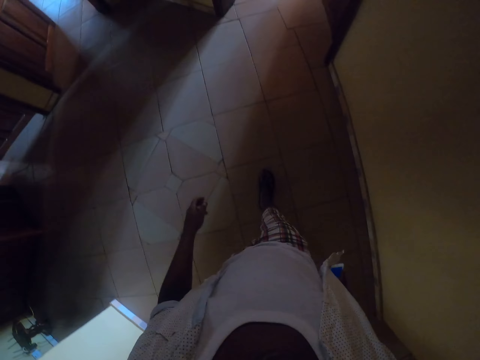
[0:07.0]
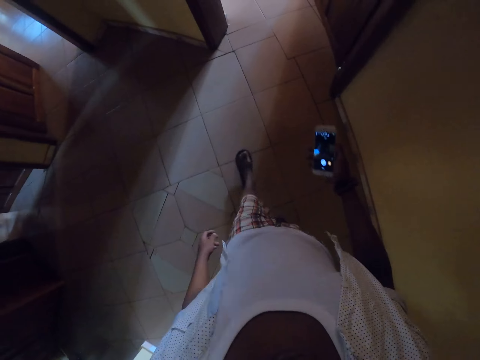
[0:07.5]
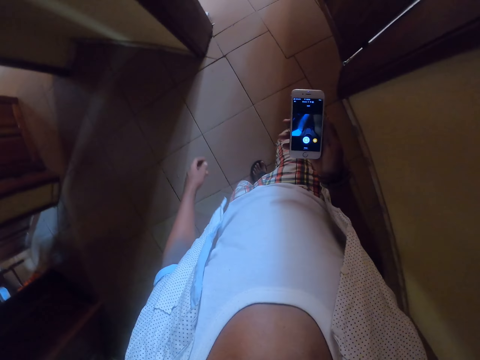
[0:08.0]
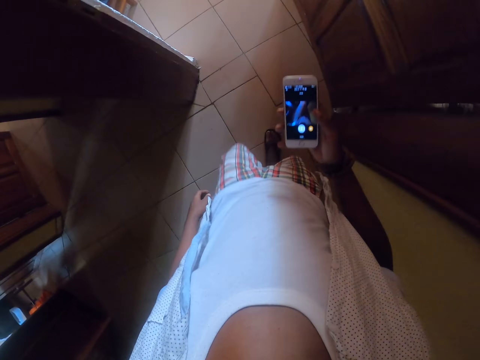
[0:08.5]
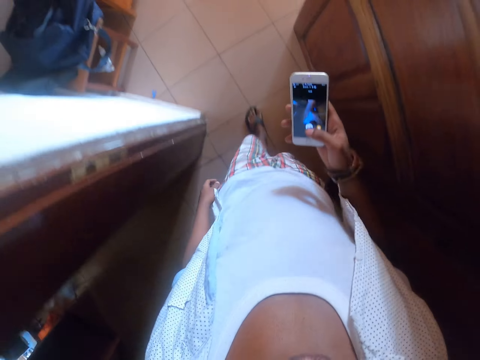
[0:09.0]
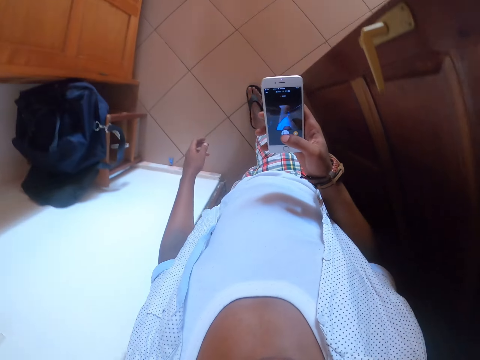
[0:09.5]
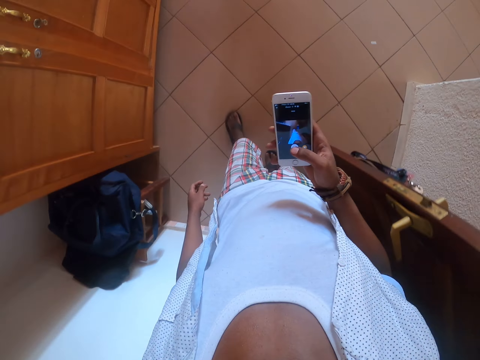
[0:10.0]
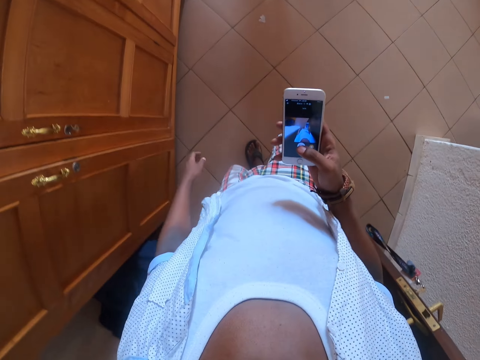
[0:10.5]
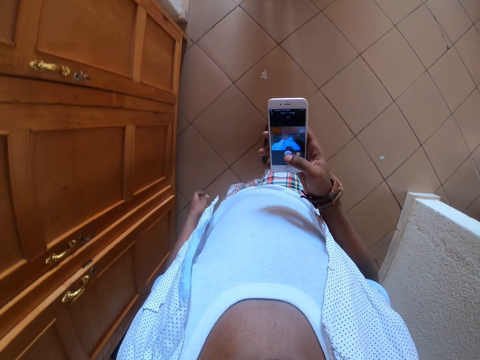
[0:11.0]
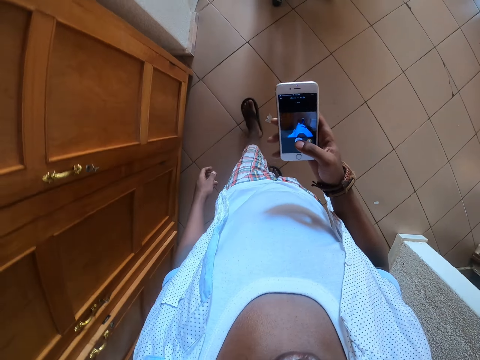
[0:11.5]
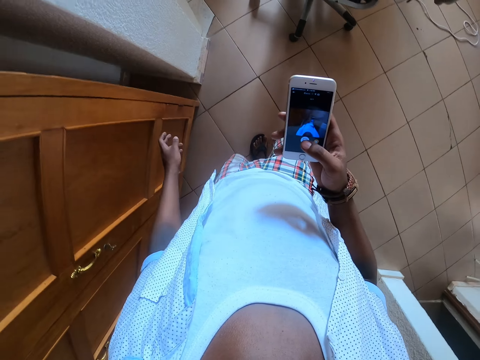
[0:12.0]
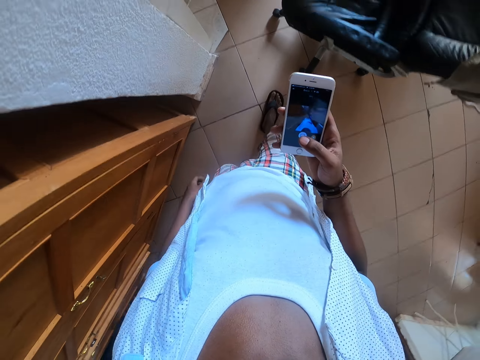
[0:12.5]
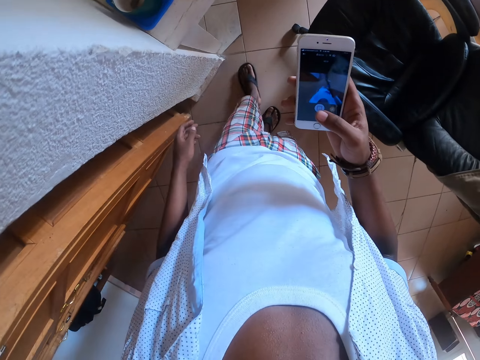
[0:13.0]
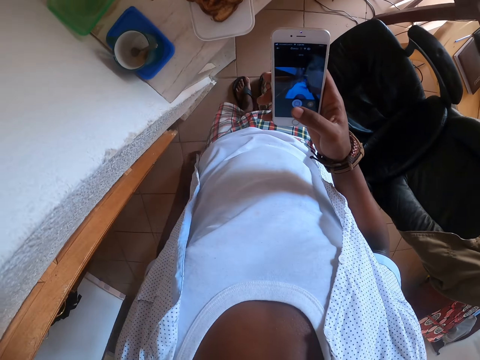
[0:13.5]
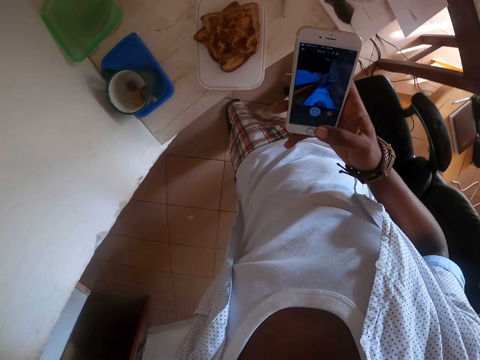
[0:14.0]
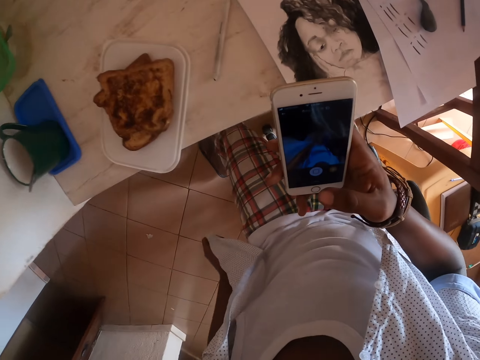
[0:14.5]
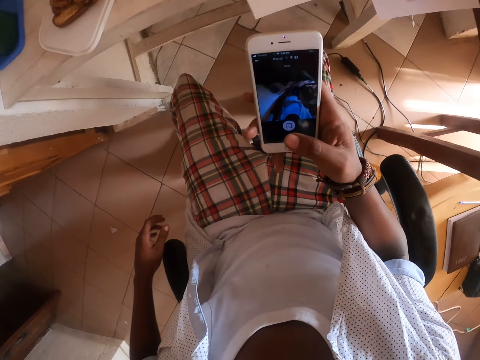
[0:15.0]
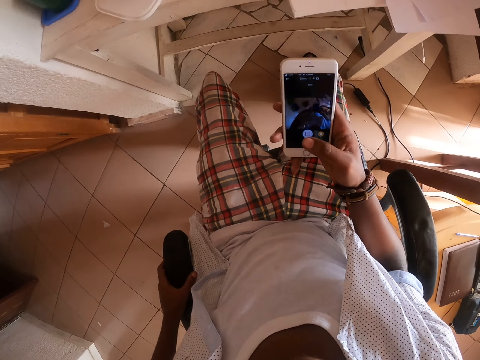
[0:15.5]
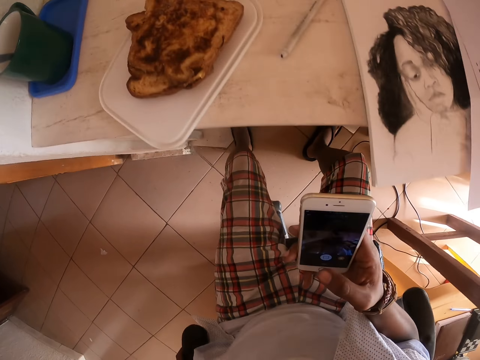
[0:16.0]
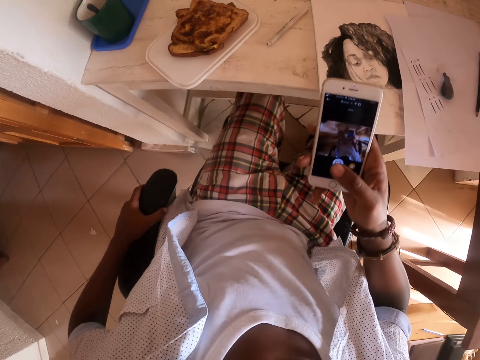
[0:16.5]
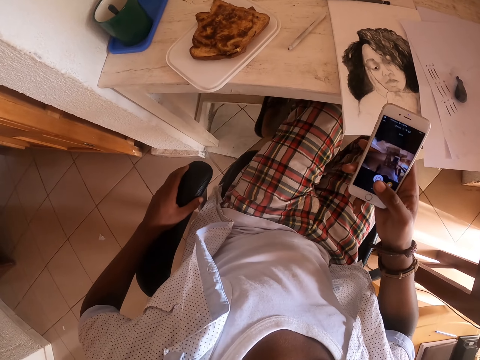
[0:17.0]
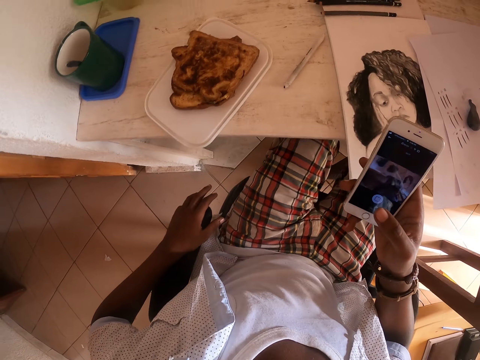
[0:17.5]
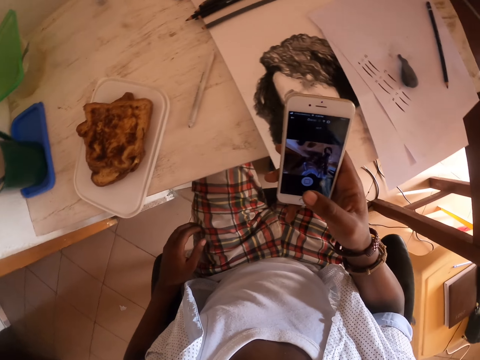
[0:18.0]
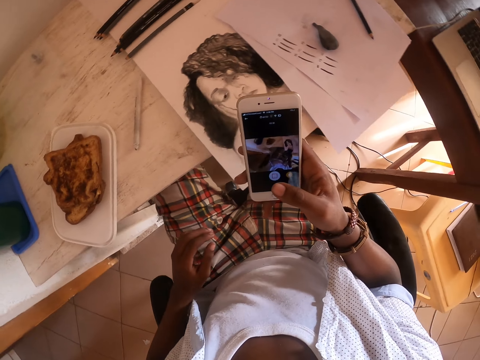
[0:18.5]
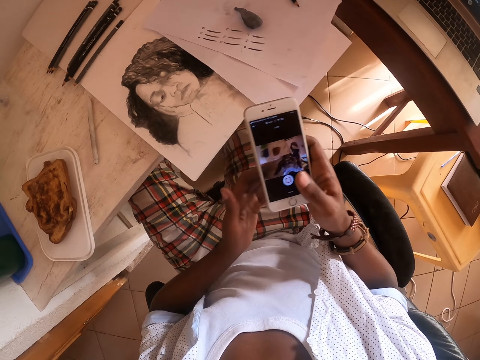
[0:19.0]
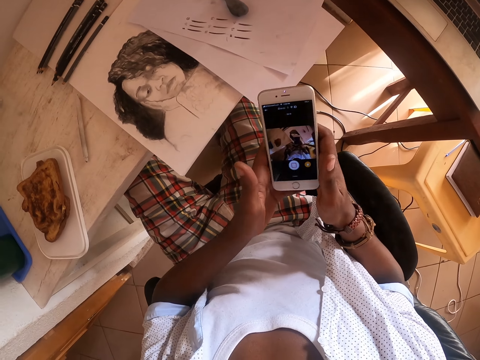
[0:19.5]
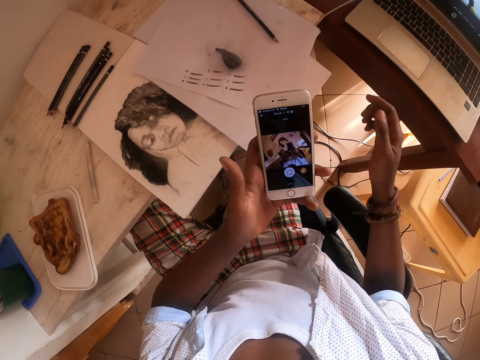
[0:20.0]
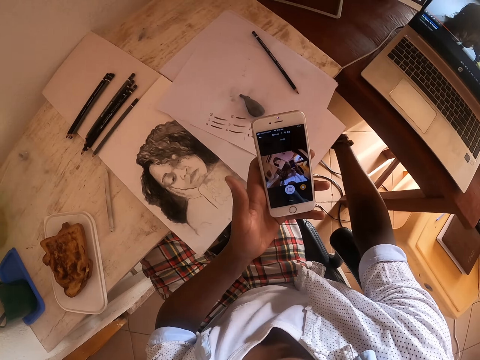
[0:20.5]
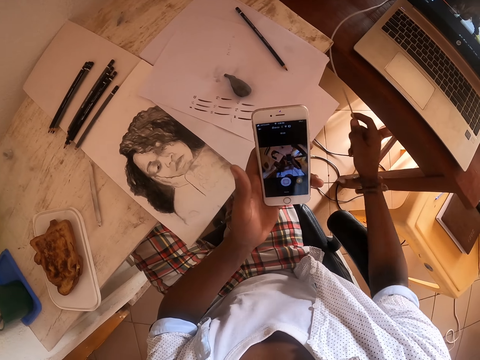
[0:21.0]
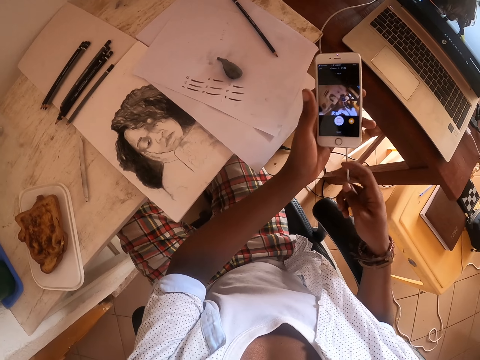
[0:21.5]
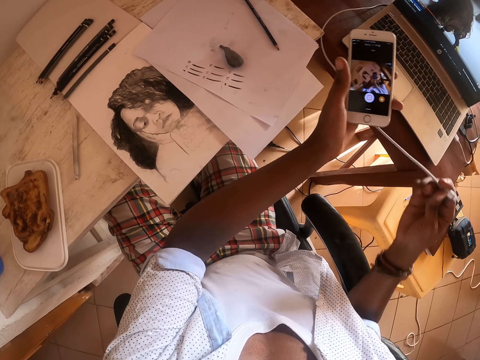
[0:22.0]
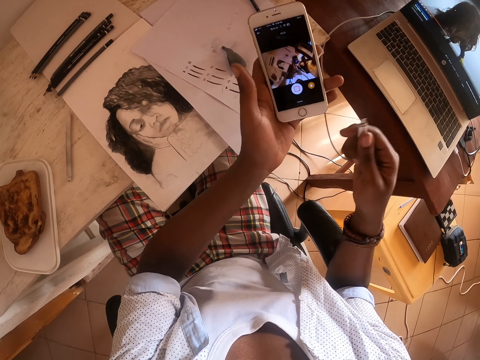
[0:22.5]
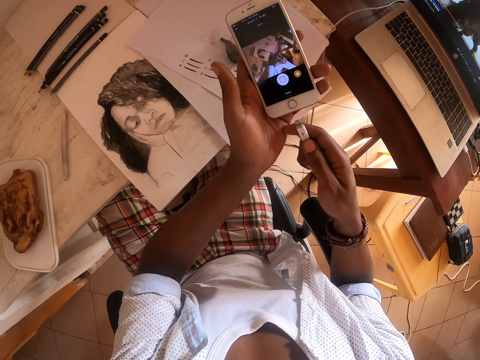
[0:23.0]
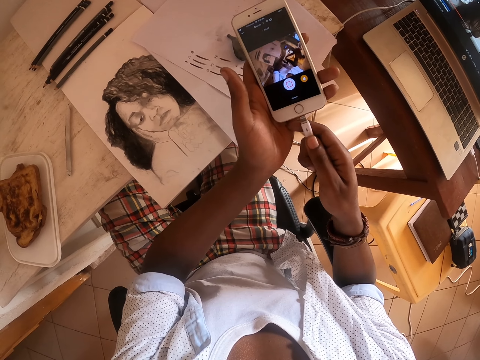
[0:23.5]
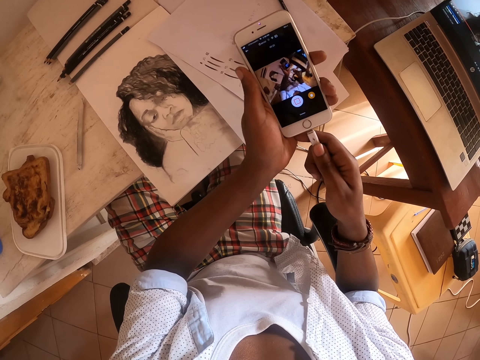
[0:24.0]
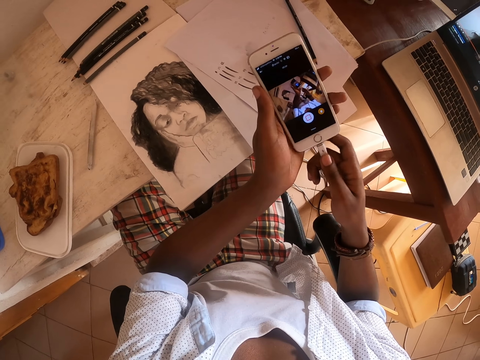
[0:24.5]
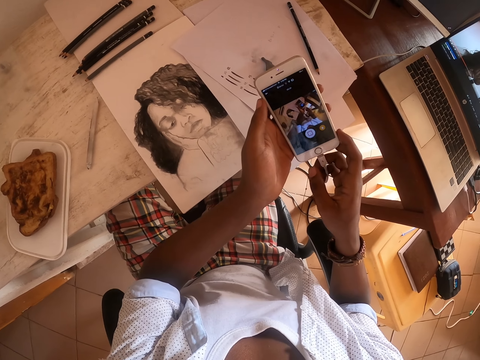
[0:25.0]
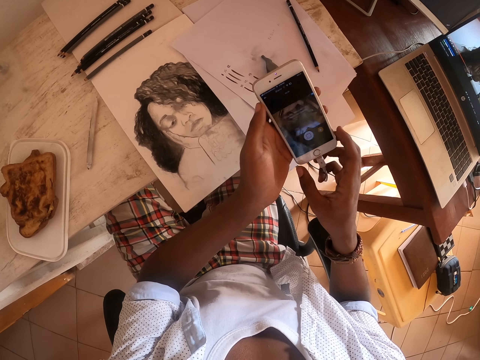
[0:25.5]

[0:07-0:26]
The camera wearer enters the room. They sit on the chair. They move the seat. They insert the charger cable in the phone. They pull the charger cable.

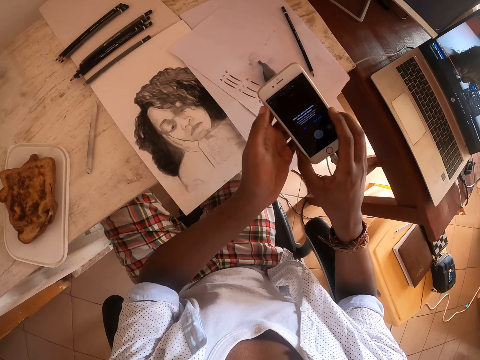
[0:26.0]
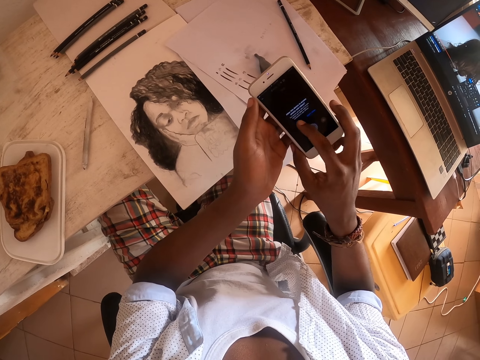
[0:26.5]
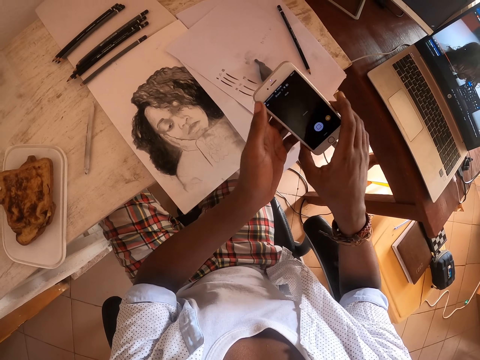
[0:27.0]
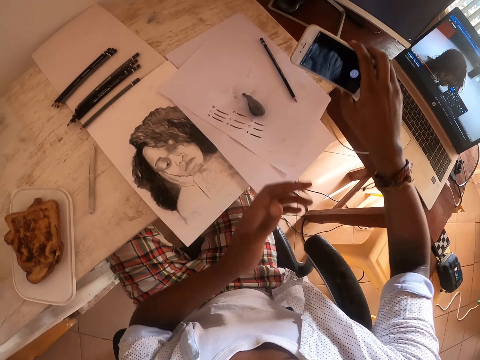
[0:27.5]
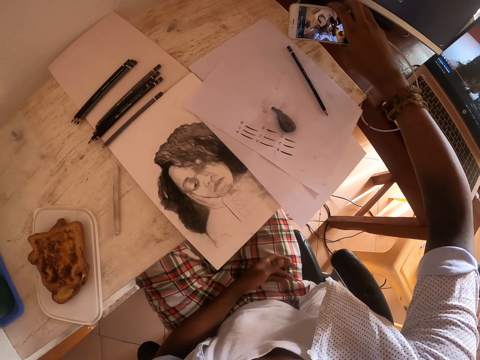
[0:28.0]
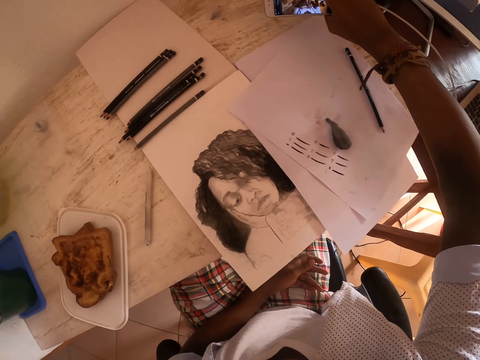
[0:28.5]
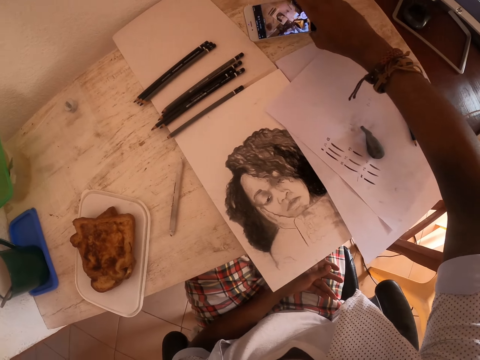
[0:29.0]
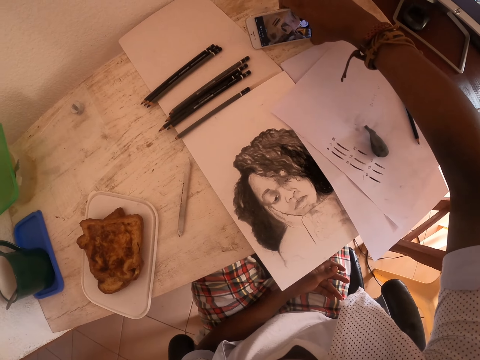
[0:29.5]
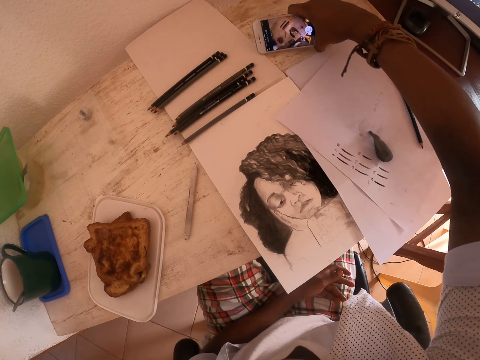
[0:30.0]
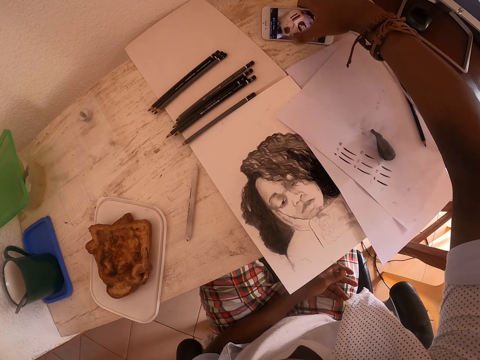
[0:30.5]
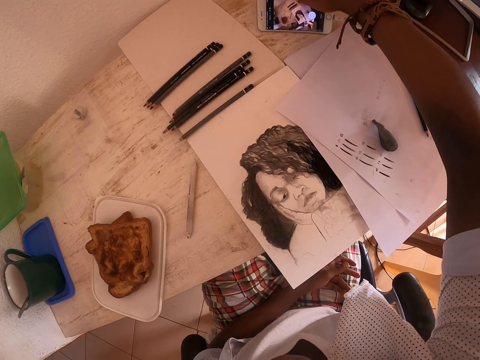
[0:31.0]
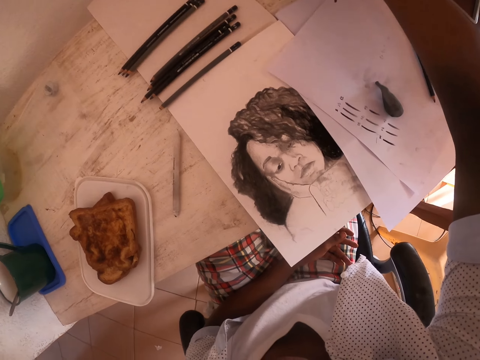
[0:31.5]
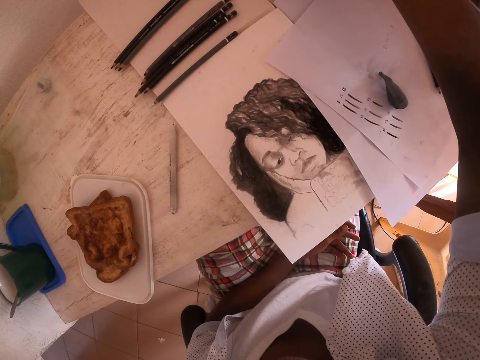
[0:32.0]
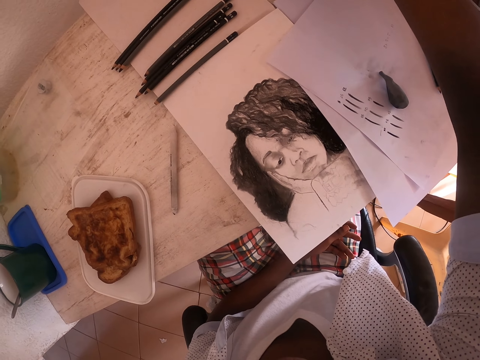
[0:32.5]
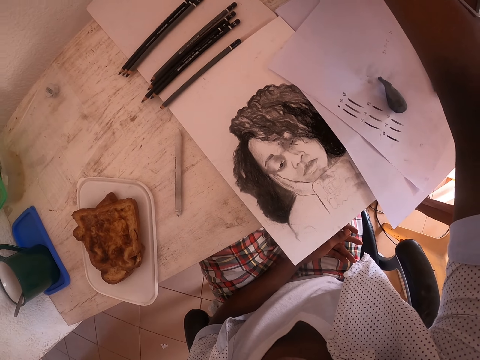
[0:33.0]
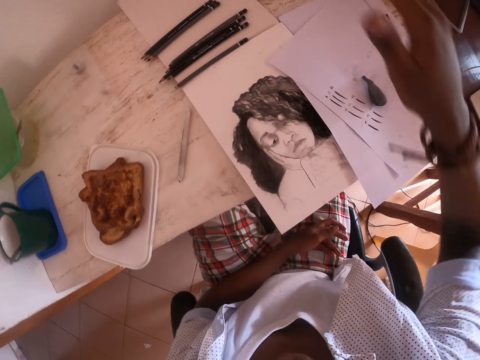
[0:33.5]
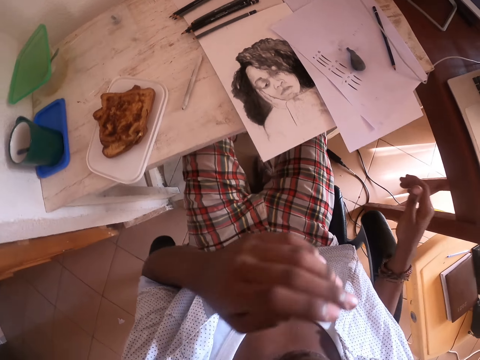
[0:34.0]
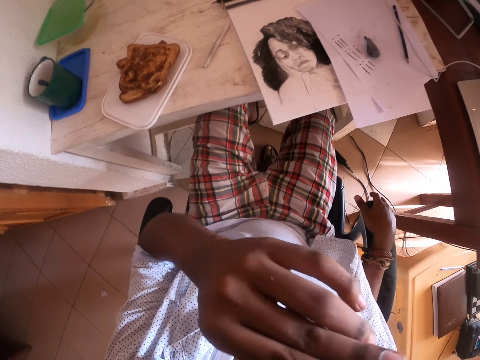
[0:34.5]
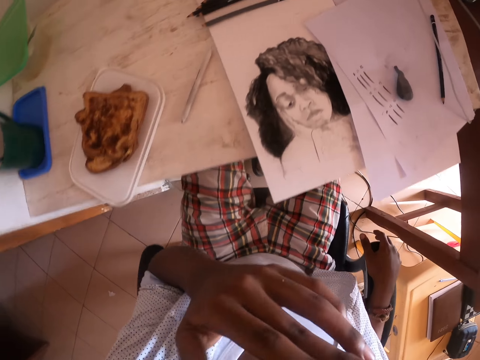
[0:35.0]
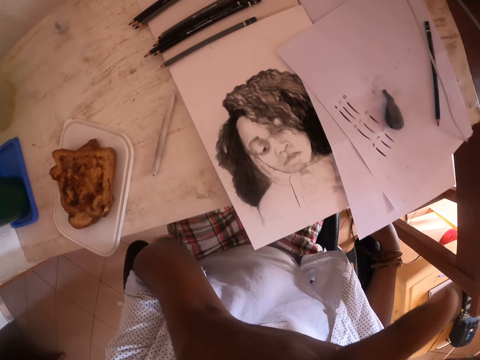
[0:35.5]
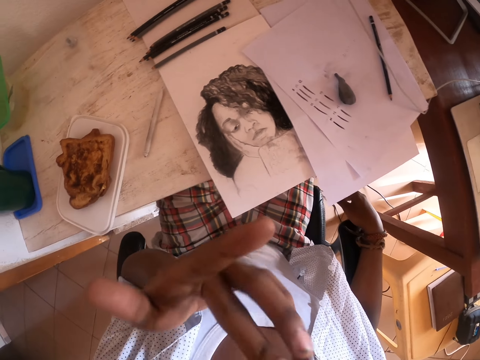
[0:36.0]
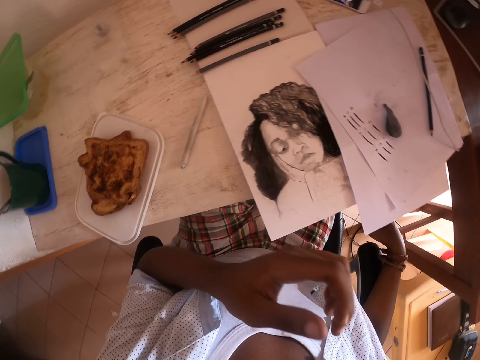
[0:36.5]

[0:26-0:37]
The camera wearer puts the phone on the table. He rubs his nose with his left hand.
